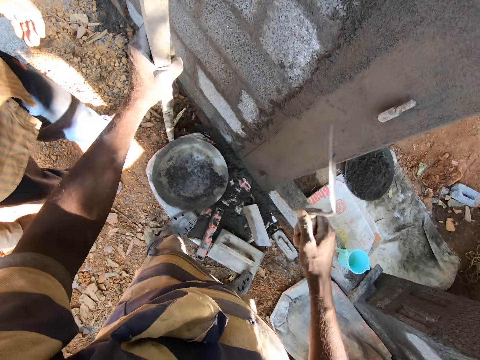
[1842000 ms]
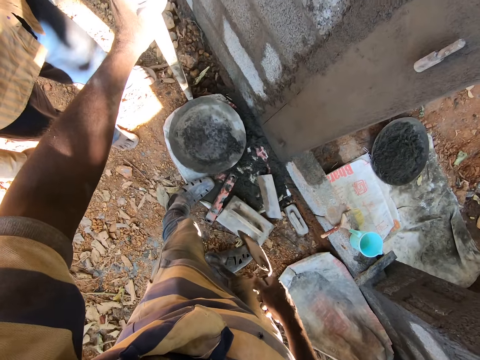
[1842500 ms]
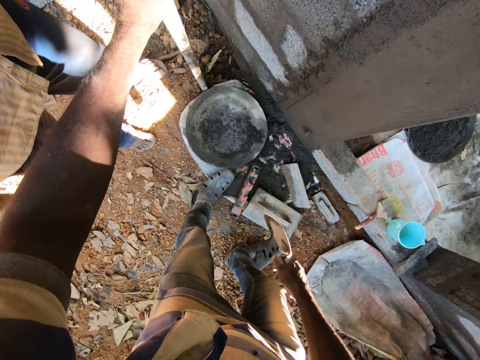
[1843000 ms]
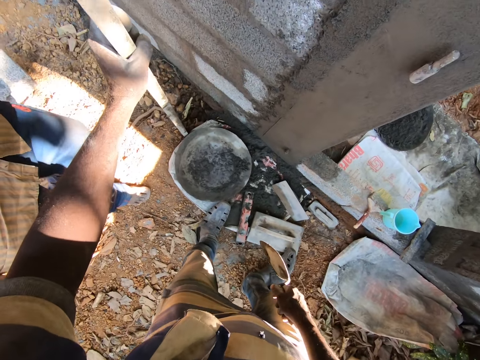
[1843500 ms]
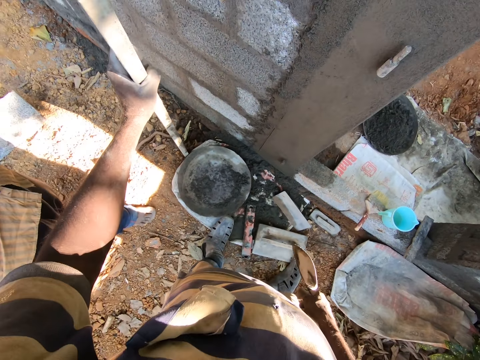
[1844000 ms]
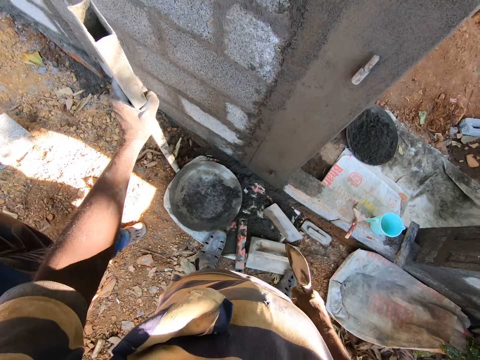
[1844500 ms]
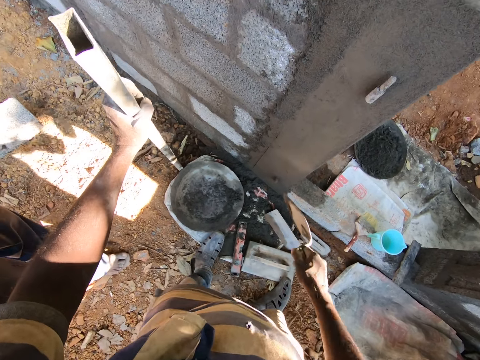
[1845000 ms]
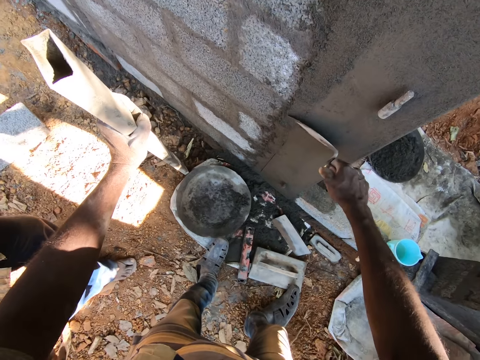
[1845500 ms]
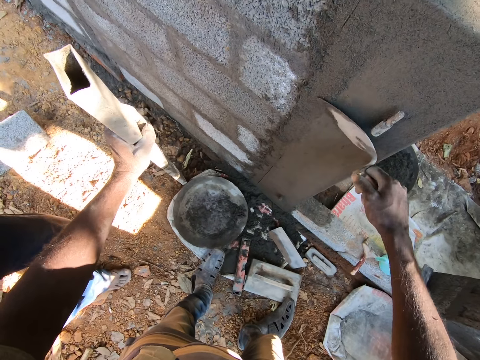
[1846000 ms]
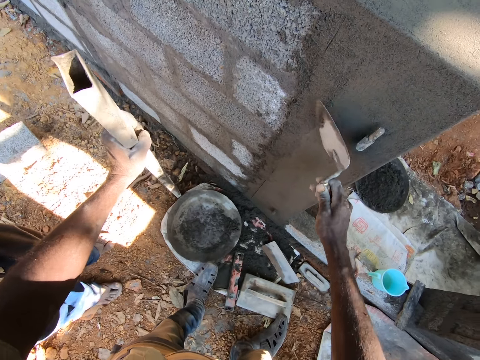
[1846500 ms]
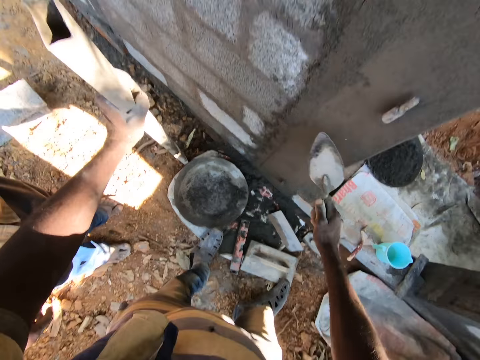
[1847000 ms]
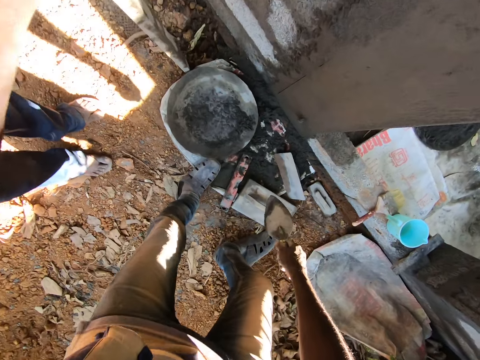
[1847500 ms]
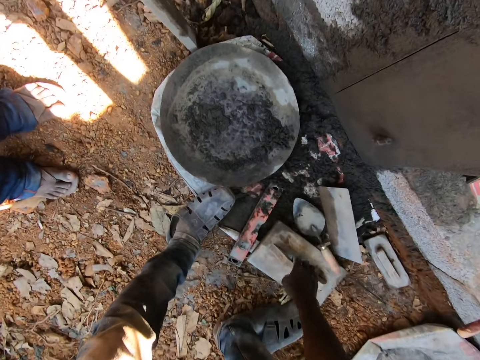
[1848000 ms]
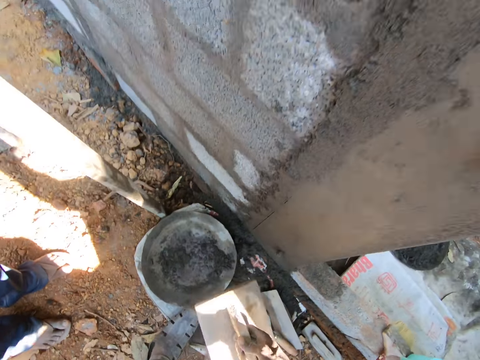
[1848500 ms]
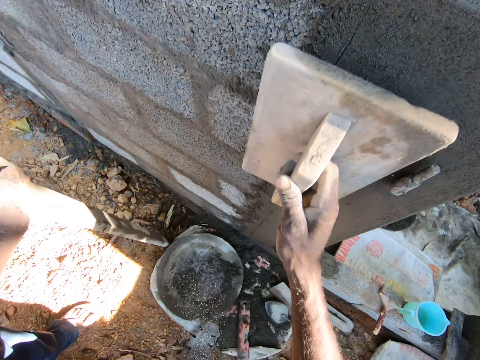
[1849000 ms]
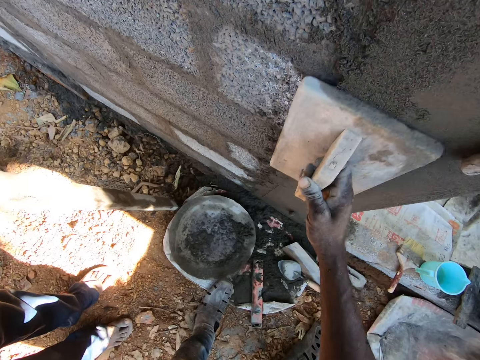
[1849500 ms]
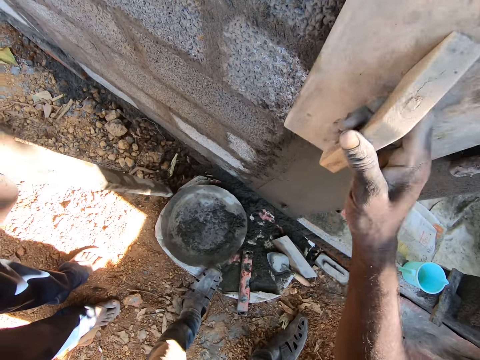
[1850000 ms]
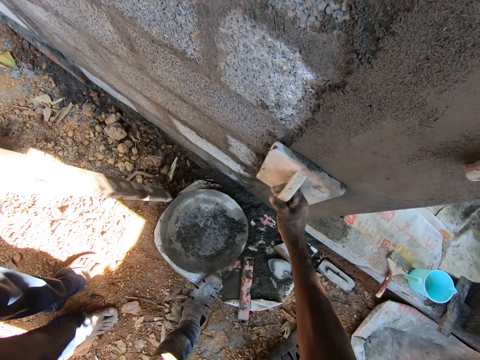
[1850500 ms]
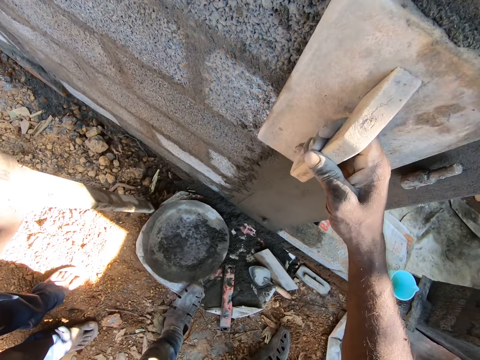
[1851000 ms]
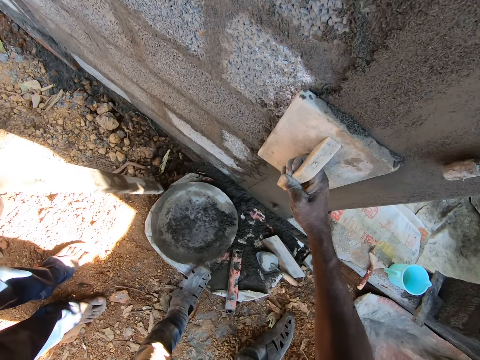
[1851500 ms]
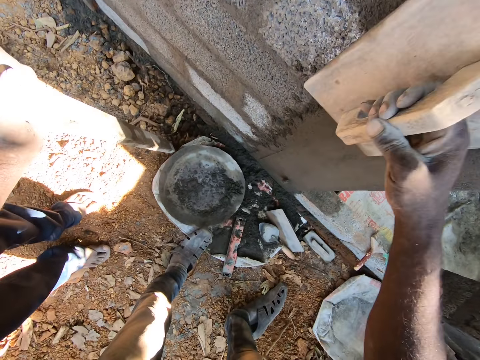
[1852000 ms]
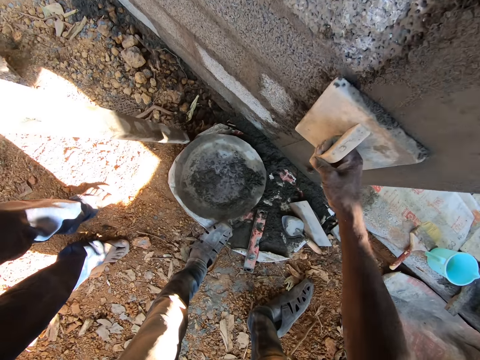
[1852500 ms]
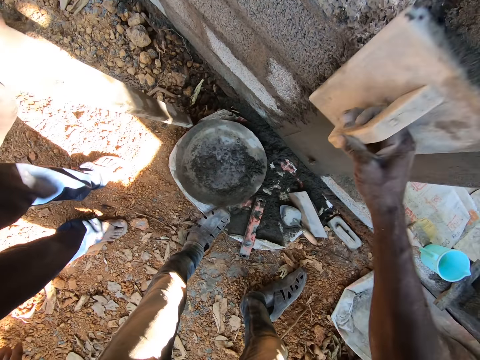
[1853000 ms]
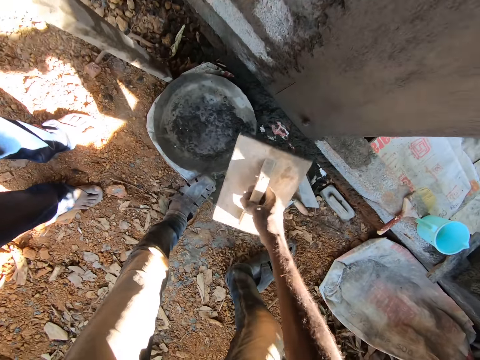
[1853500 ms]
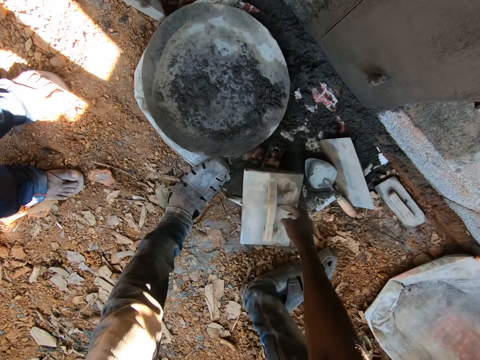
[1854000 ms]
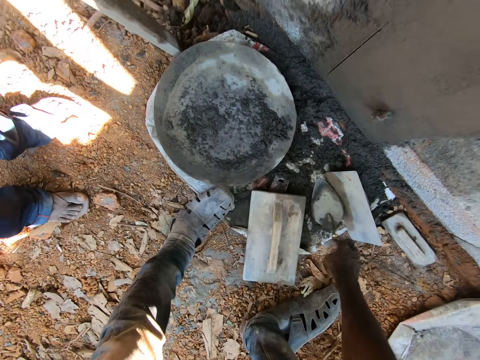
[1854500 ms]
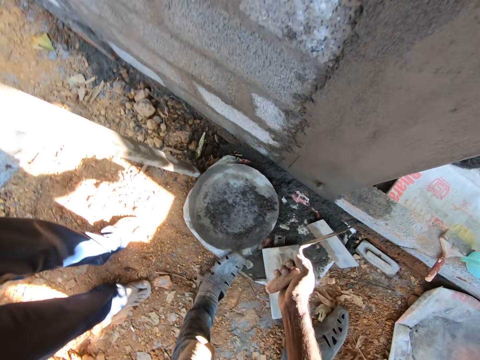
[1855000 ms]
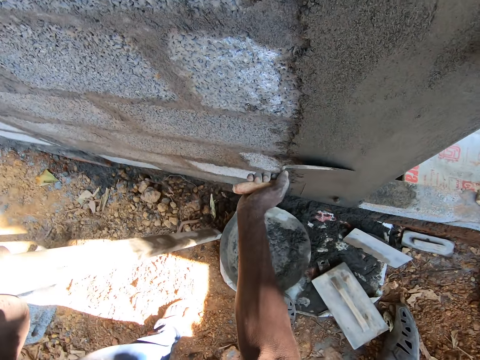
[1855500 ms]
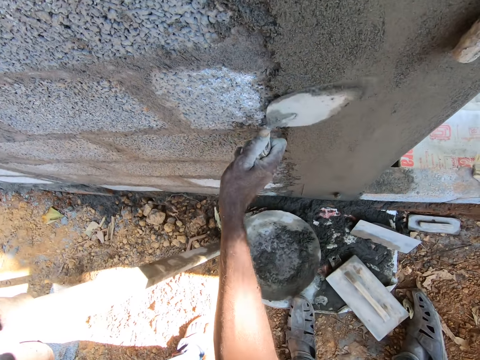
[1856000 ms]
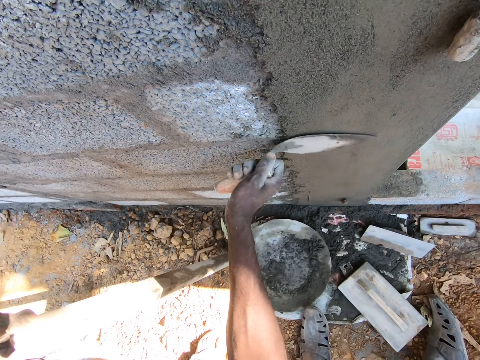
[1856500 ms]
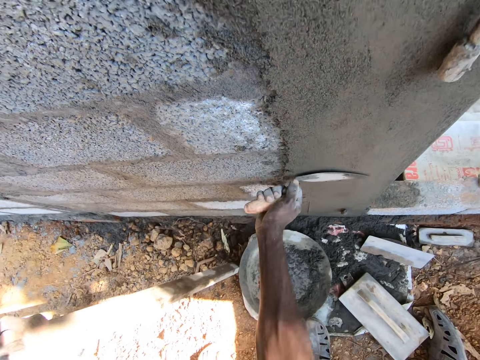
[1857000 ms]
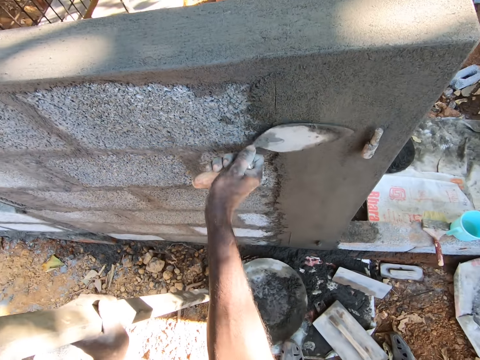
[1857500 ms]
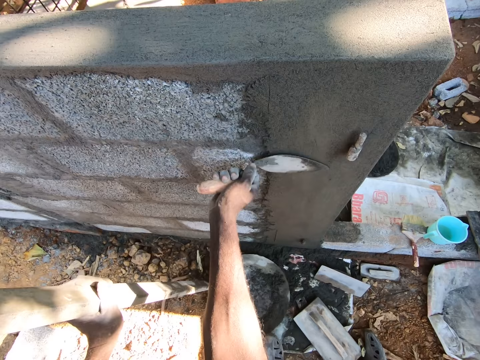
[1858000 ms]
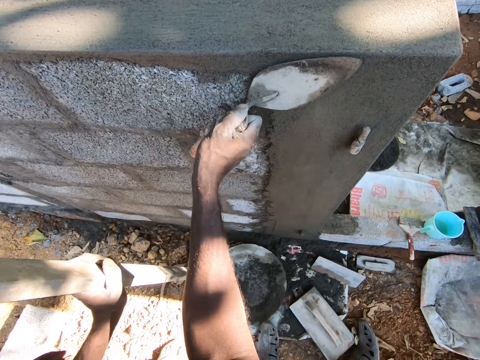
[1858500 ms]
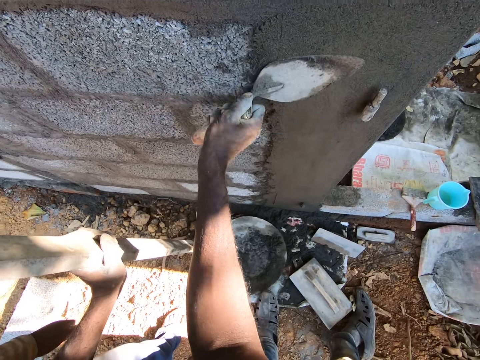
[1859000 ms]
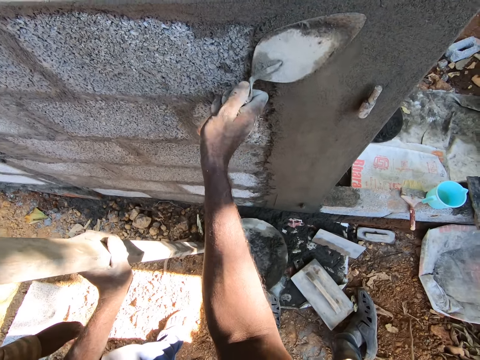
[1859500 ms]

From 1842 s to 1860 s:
The camera wearer smoothens the wall with the brick trowel in his right hand. He drops the brick trowel onto the ground. He picks the plastering trowel from the ground with his right hand. He smoothens the wall with the plastering trowel in his right hand. He applies concrete on the wall. He drops the plastering trowel onto the ground. He picks the brick trowel from the ground with his right hand. He smoothens the wall with the brick trowel in his right hand. He applies concrete on the wall.

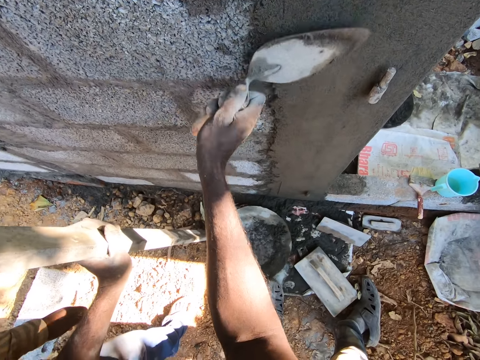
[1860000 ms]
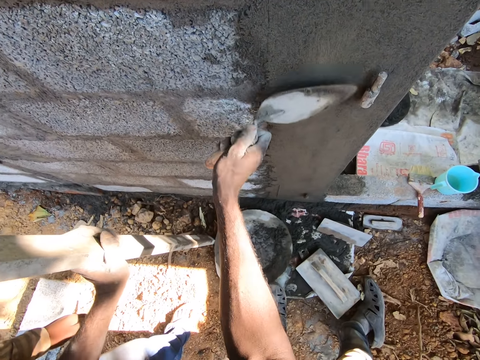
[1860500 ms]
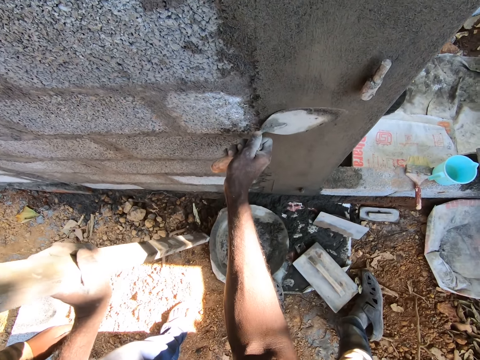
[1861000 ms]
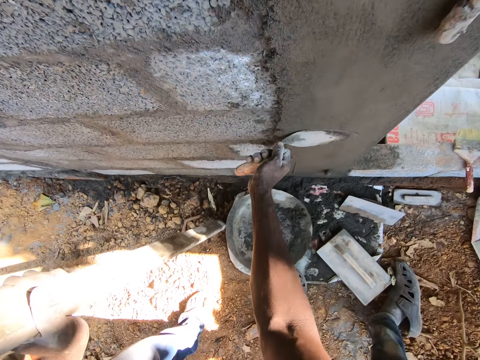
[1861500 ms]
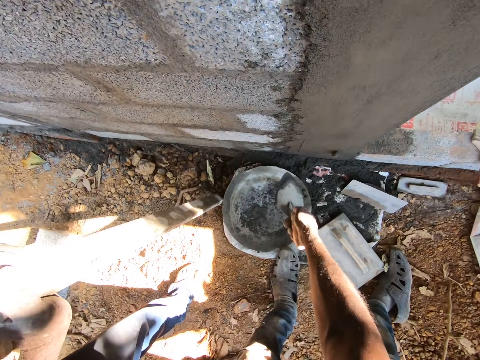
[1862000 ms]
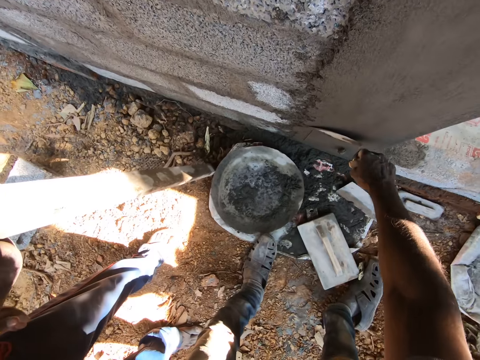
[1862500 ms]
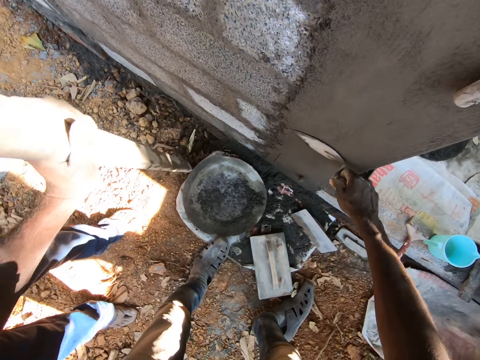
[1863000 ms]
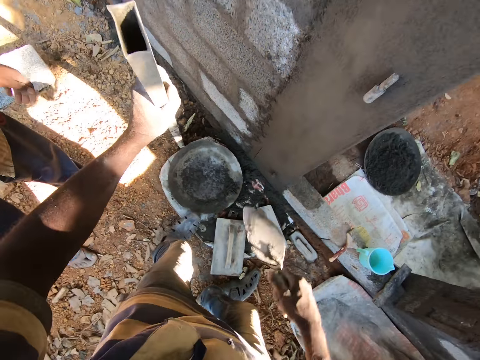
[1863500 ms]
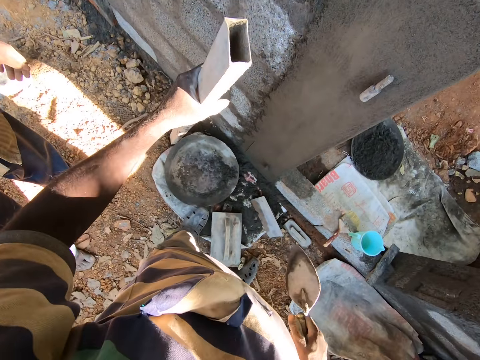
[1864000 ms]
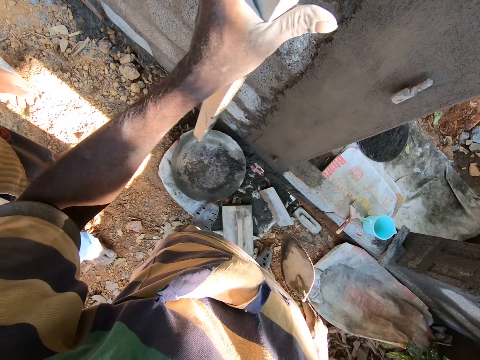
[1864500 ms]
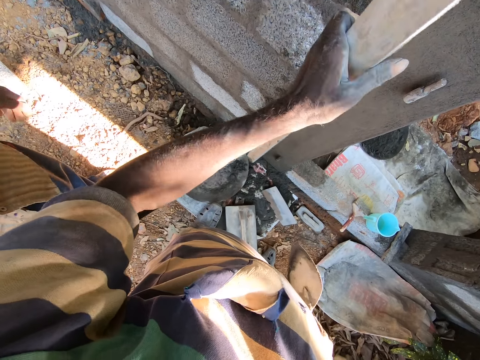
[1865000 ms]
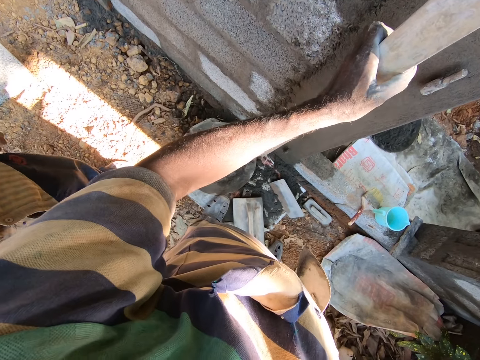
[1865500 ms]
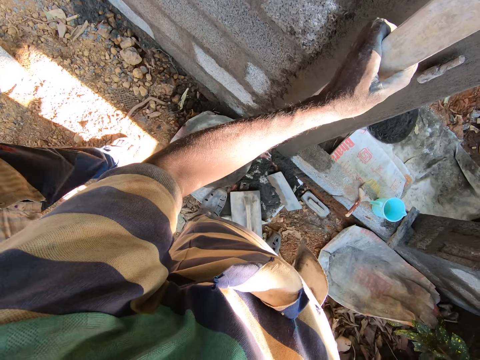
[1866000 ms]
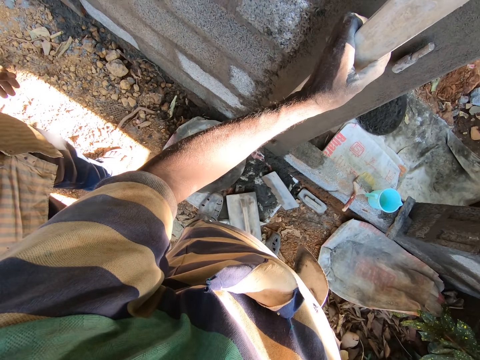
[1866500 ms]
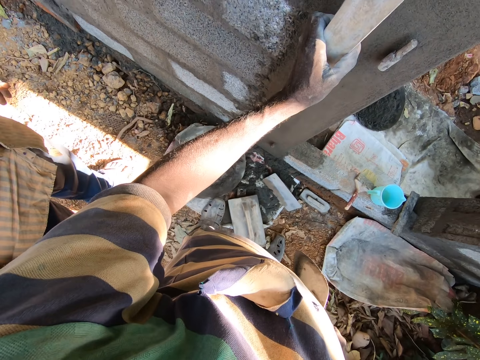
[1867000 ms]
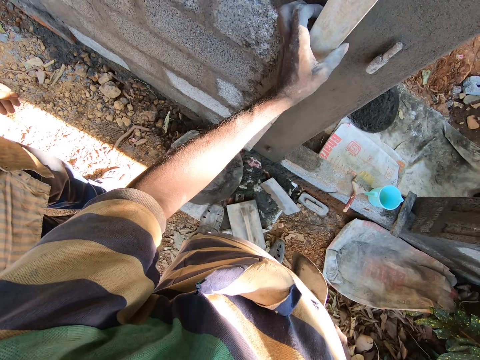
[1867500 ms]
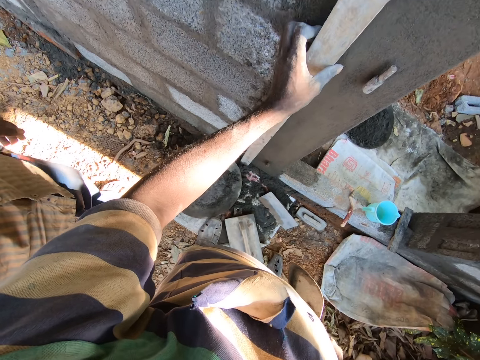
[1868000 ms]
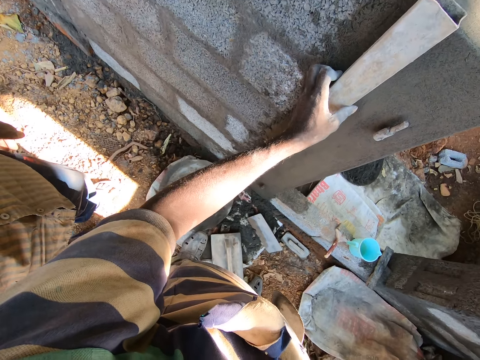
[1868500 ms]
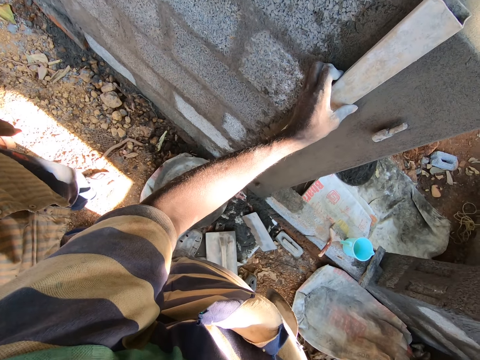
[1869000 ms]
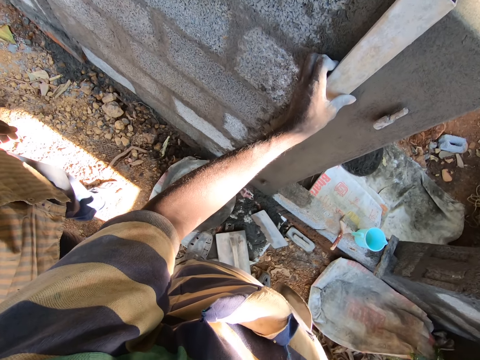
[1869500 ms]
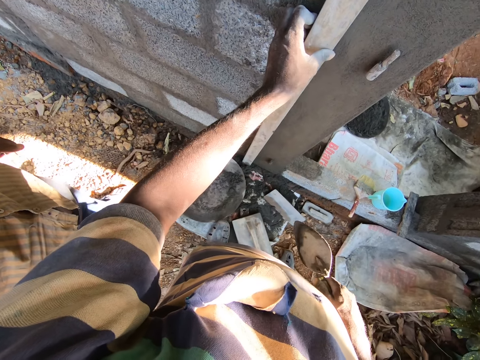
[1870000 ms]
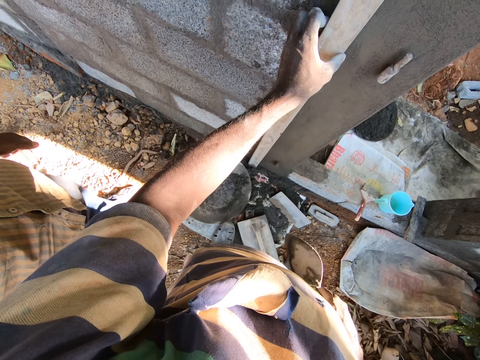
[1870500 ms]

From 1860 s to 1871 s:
The camera wearer places the rod against the wall with his left hand.
